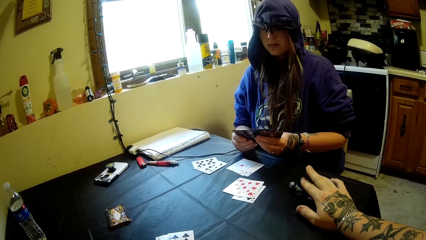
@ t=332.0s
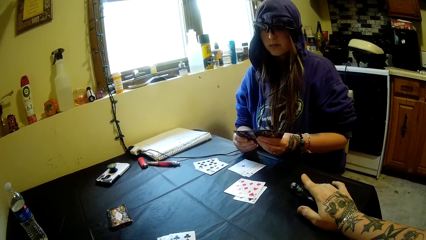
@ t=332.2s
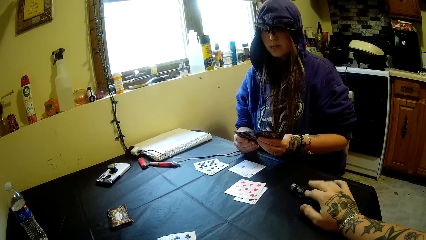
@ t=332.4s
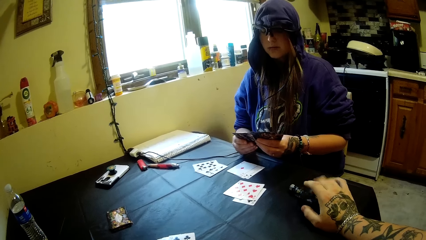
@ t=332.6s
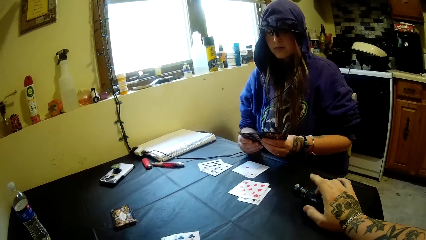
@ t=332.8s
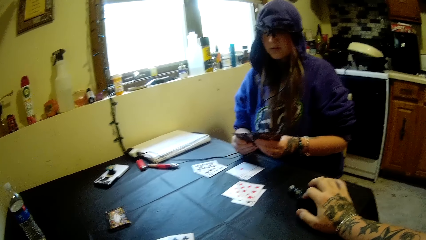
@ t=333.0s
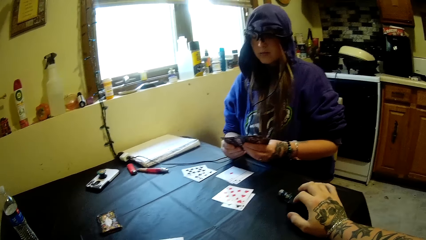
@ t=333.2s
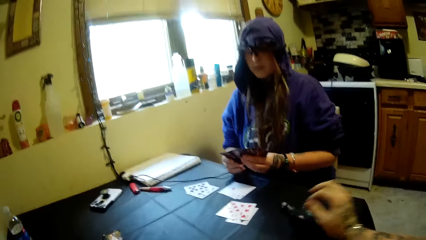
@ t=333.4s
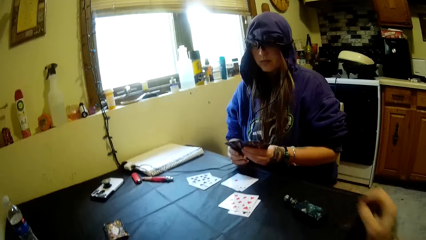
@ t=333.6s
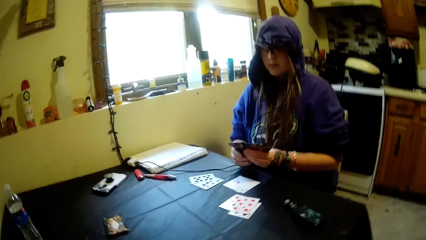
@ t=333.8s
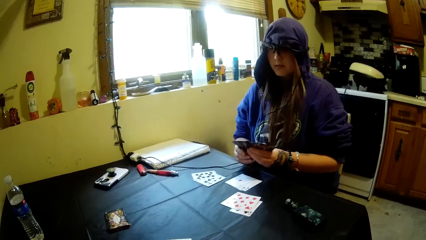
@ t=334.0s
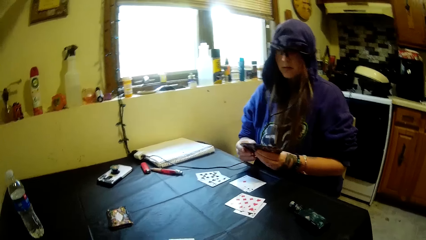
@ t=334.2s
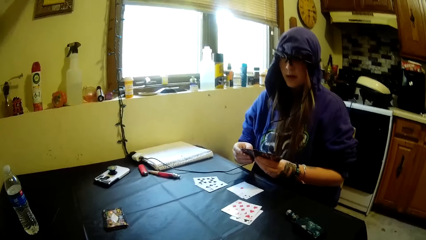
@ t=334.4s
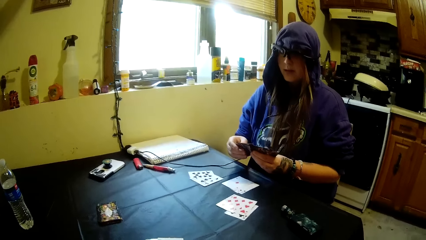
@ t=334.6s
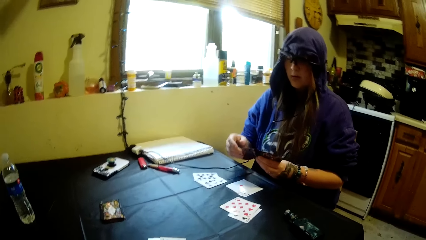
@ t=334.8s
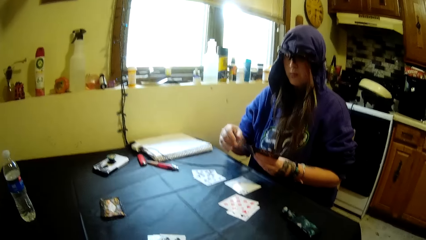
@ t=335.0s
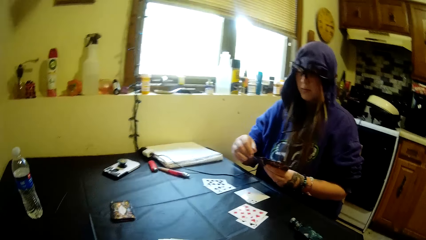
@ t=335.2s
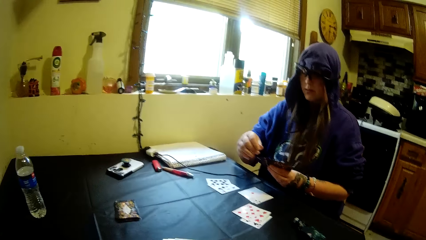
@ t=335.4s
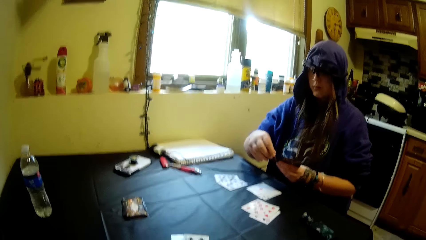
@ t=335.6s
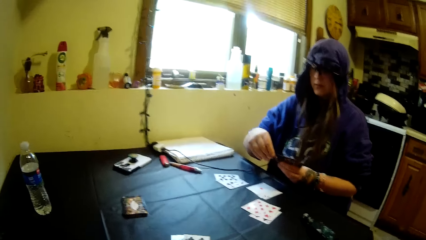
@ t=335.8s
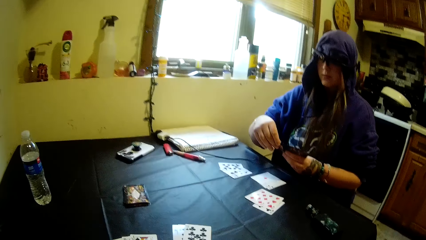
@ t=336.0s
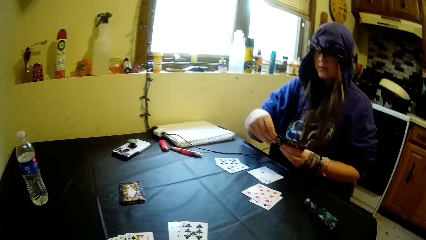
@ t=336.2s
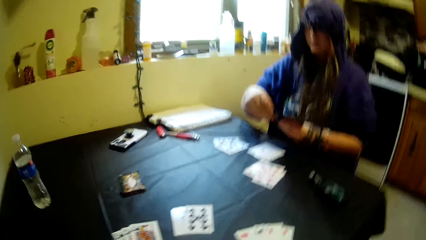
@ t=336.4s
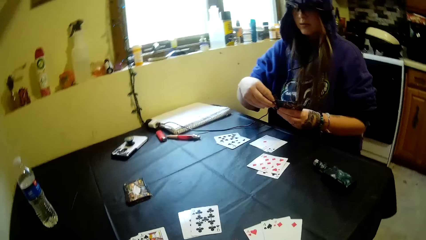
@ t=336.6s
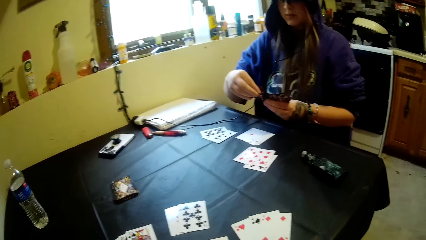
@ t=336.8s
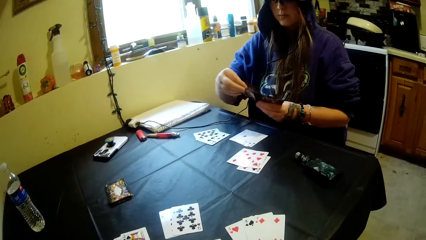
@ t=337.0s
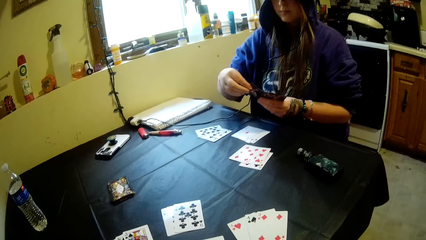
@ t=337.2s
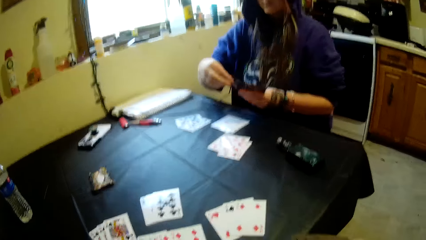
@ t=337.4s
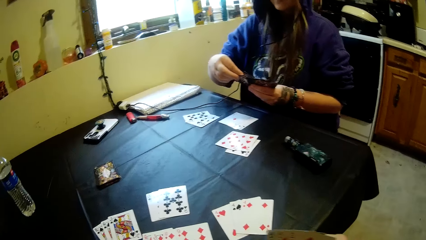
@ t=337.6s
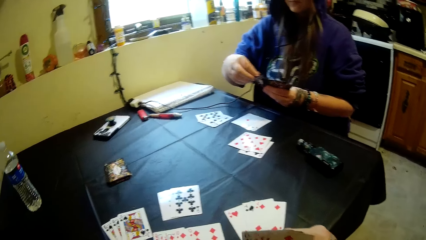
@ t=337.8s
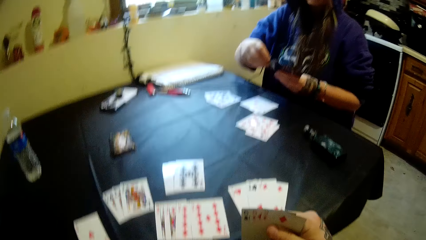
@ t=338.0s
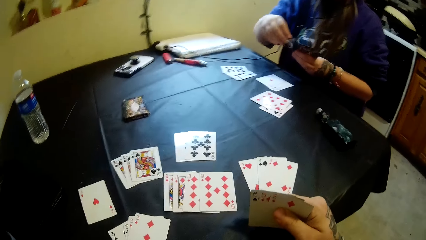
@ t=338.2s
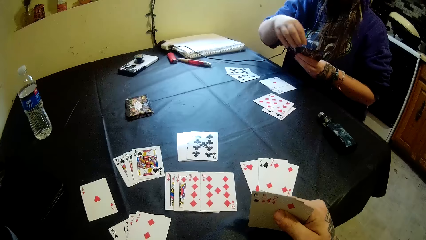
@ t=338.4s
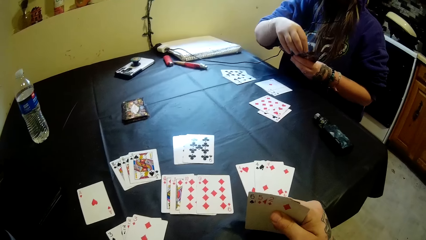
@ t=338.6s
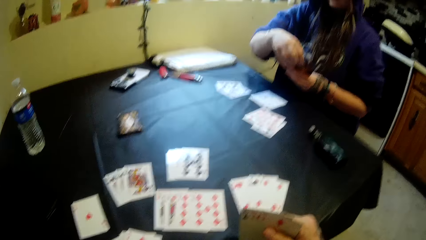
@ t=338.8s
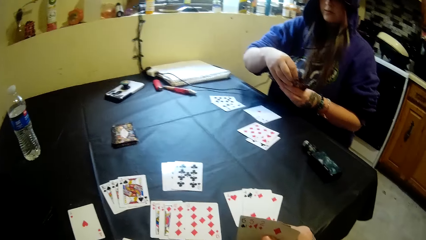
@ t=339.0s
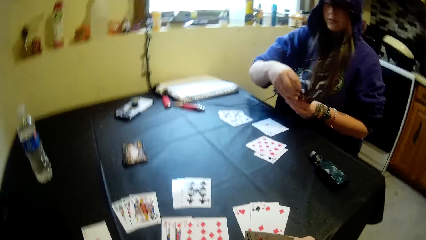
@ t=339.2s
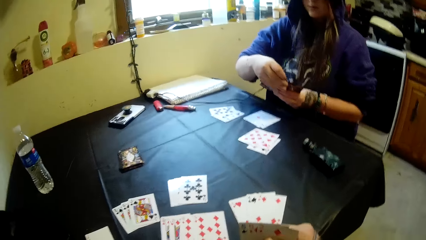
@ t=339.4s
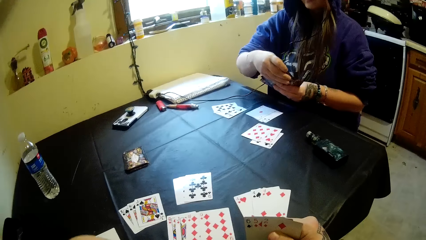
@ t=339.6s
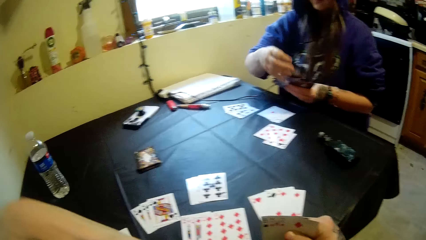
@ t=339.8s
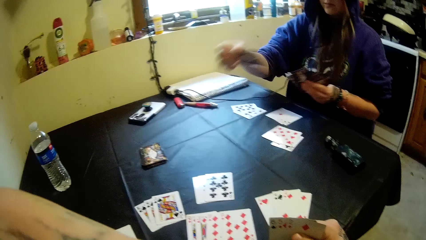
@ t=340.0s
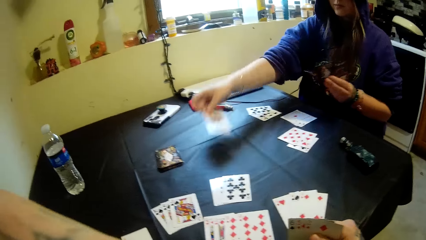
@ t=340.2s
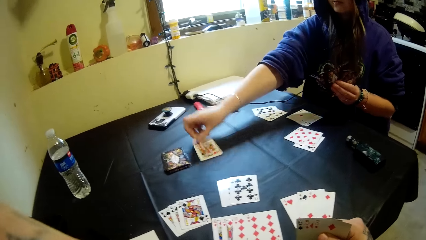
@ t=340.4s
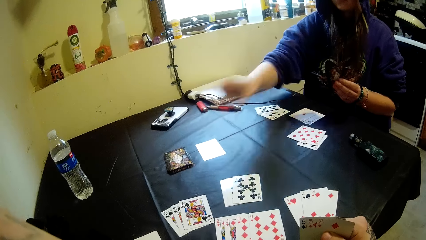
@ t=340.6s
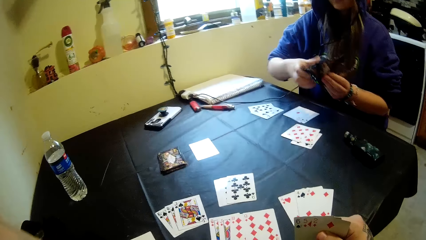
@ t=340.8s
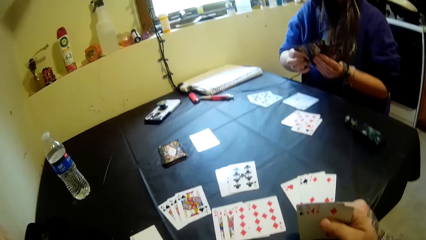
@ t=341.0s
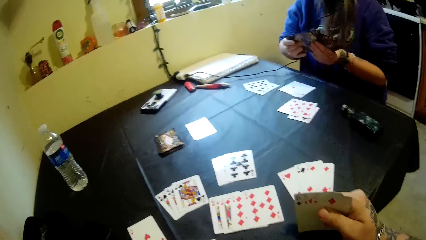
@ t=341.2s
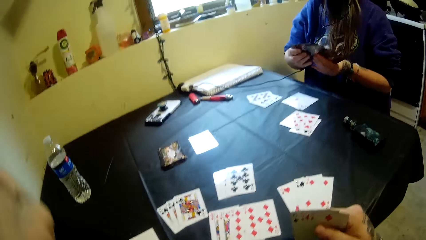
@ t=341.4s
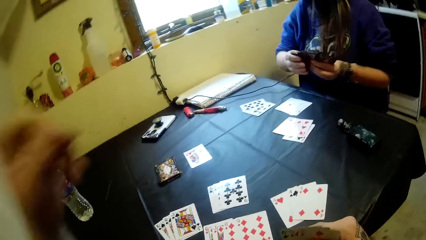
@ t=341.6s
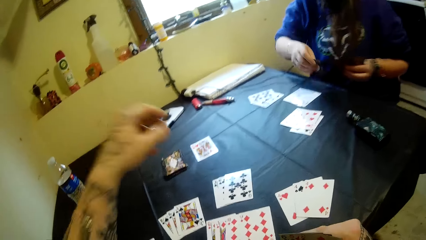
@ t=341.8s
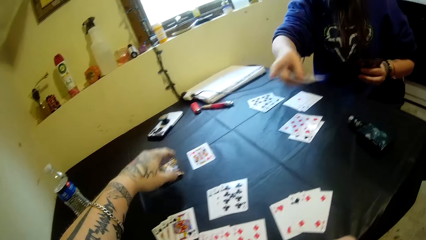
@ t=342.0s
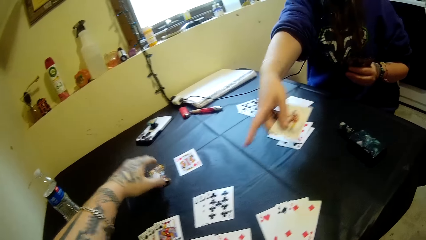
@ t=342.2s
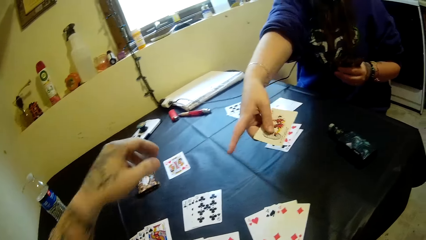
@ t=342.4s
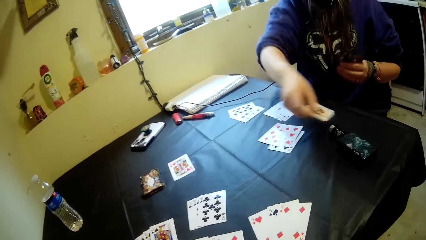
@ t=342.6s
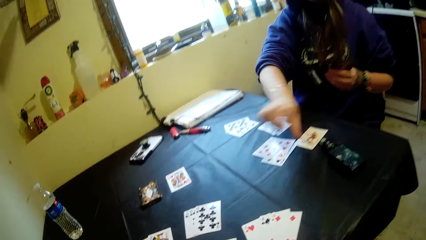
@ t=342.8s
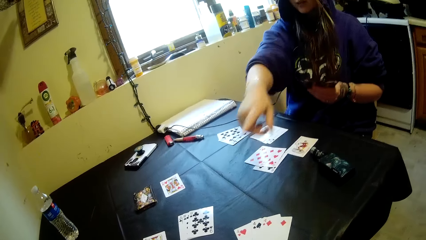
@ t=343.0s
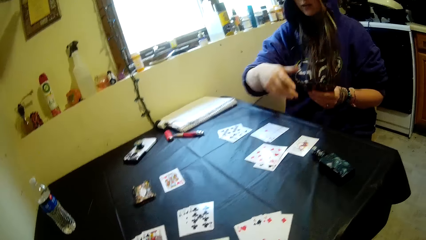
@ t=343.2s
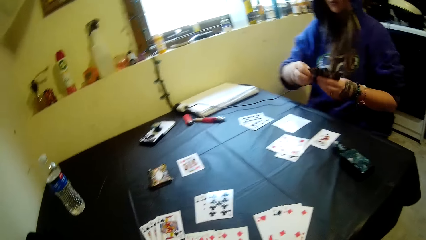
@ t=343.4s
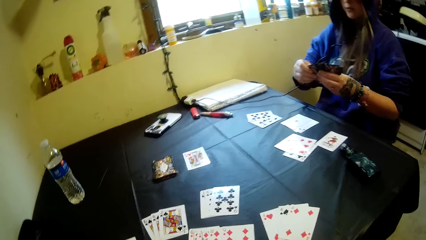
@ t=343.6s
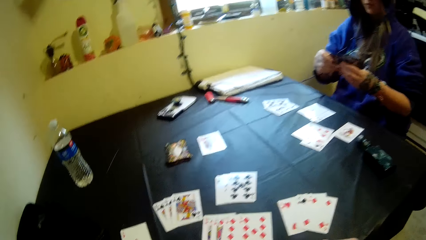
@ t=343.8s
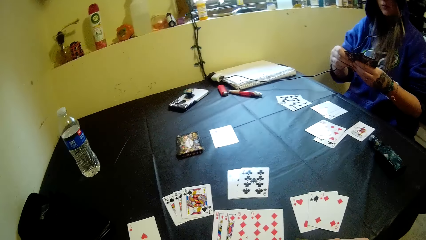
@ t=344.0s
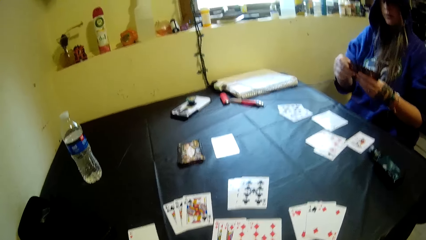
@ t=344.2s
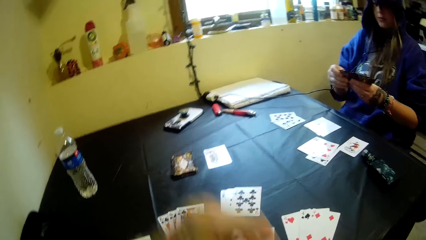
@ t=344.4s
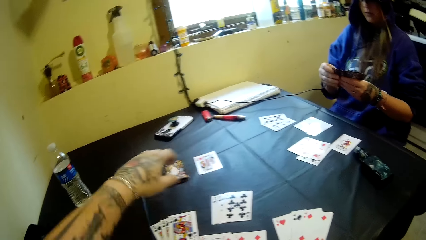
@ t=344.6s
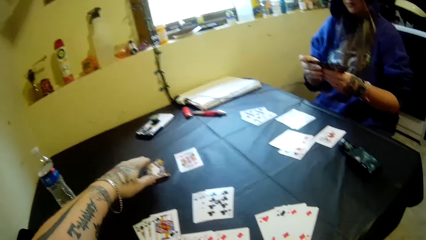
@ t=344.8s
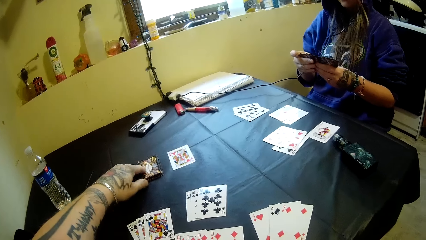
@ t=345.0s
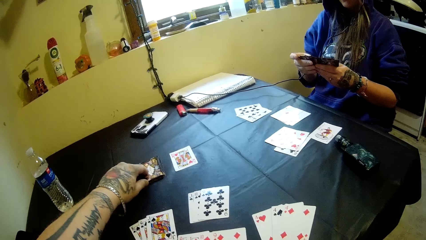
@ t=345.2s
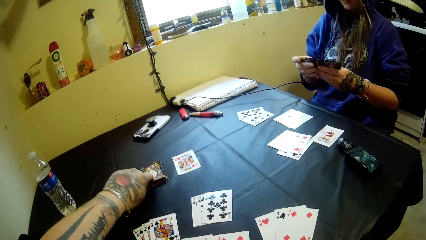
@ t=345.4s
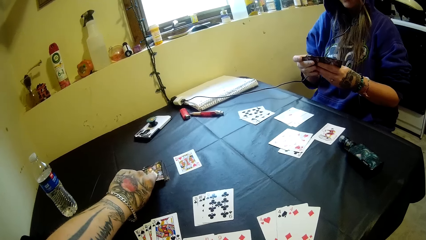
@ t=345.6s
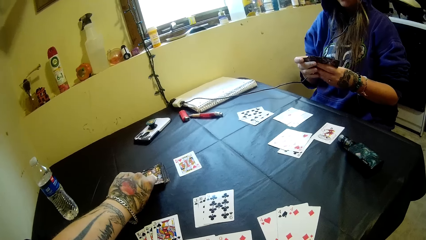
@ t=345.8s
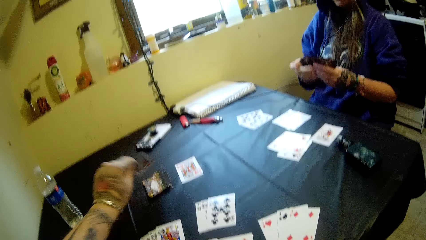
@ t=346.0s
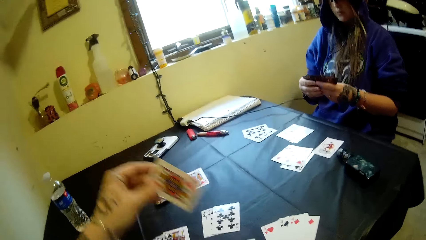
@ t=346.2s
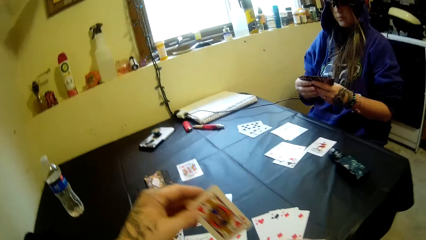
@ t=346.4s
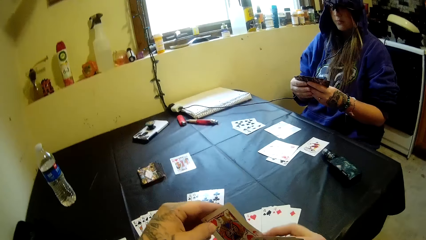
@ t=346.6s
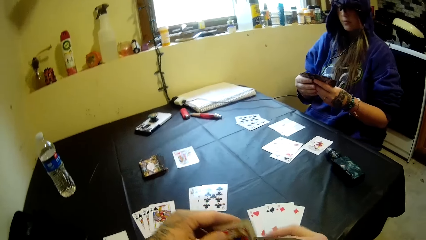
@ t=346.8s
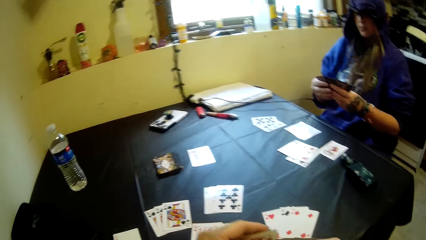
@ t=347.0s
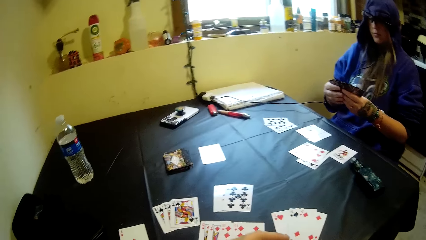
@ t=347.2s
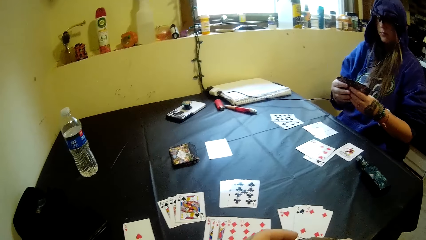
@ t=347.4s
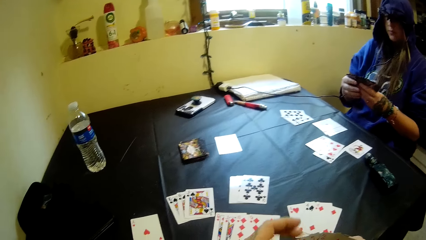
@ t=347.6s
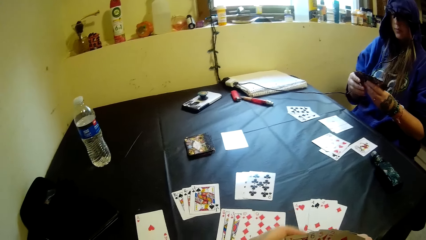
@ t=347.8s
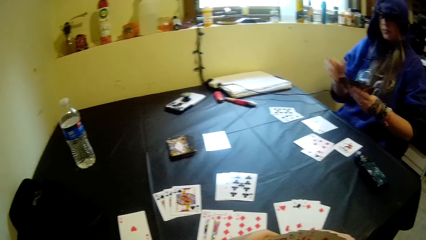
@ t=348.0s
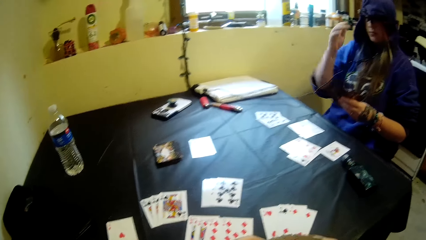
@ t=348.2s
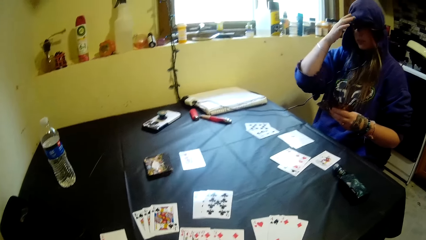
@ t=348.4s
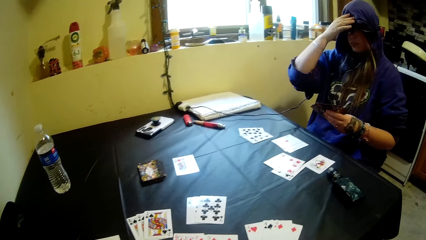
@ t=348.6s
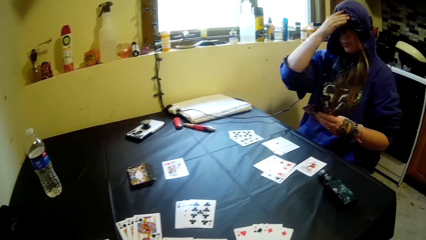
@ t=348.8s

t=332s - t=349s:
A woman picks a card, lays a card on the table, and points at the cards. The camera wearer picks up a card from the deck of cards on the table with his left hand.
